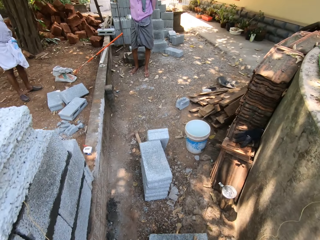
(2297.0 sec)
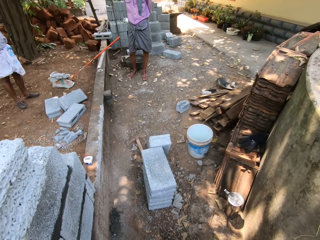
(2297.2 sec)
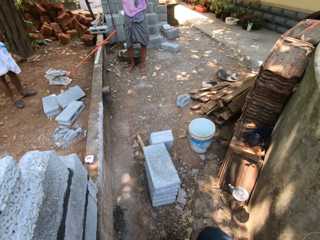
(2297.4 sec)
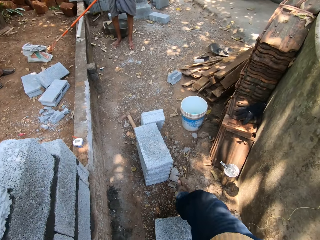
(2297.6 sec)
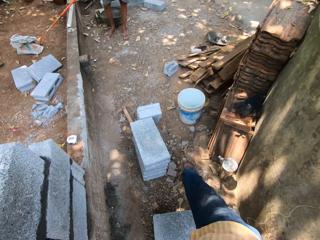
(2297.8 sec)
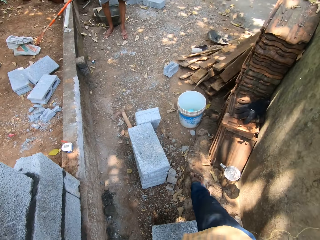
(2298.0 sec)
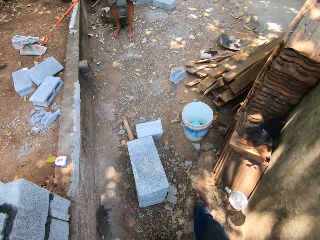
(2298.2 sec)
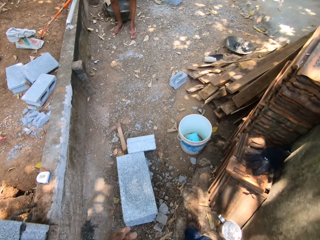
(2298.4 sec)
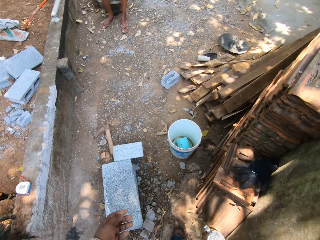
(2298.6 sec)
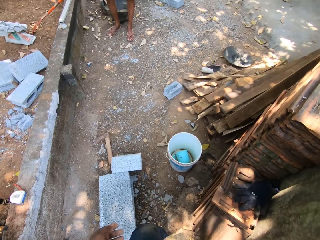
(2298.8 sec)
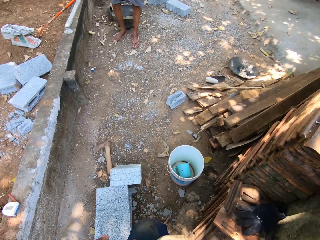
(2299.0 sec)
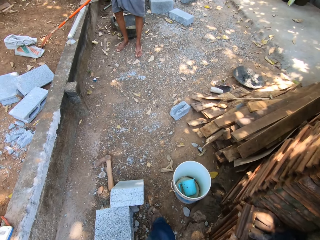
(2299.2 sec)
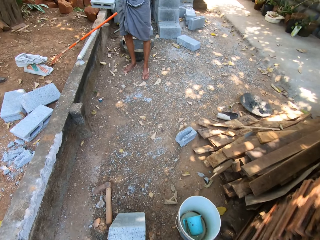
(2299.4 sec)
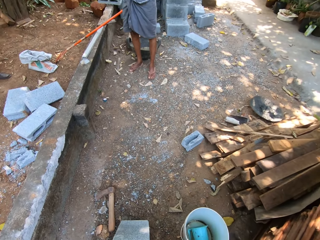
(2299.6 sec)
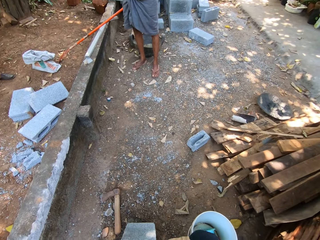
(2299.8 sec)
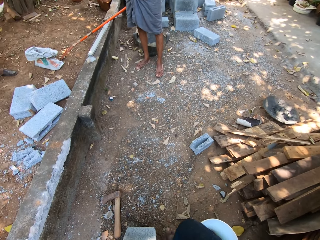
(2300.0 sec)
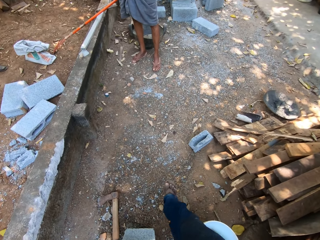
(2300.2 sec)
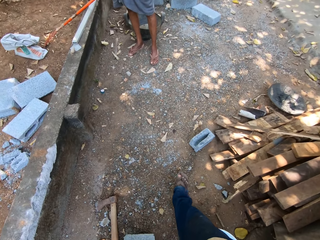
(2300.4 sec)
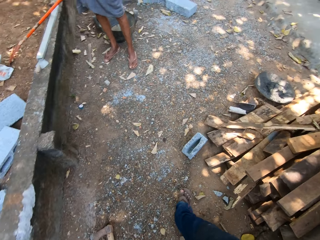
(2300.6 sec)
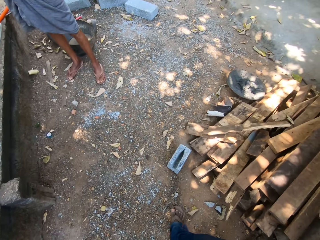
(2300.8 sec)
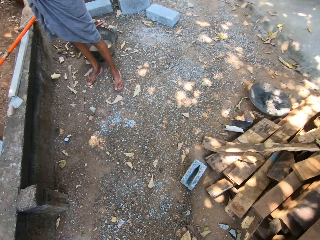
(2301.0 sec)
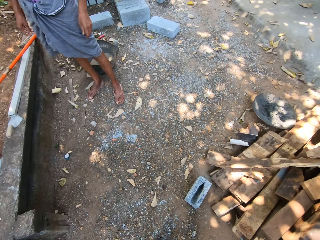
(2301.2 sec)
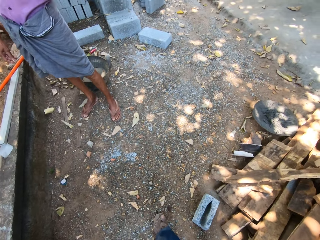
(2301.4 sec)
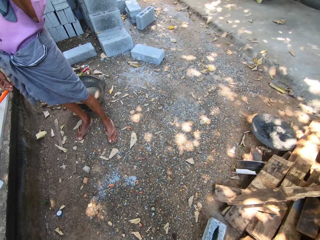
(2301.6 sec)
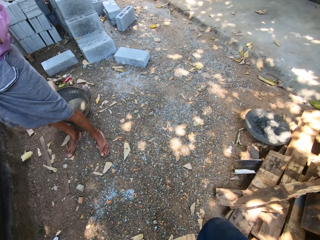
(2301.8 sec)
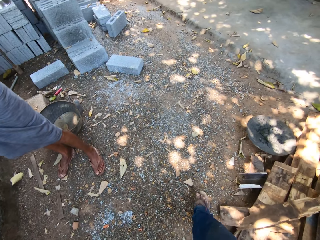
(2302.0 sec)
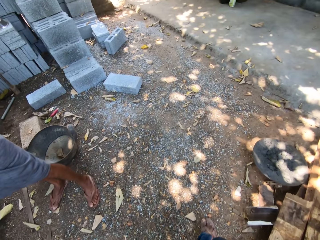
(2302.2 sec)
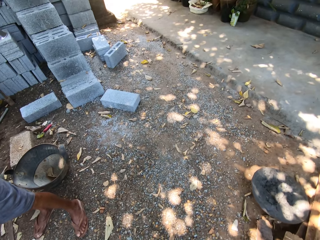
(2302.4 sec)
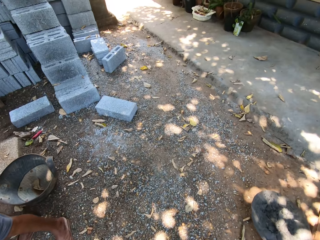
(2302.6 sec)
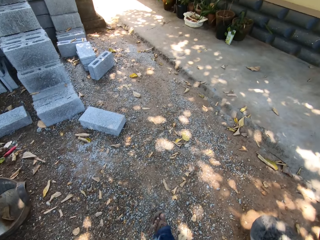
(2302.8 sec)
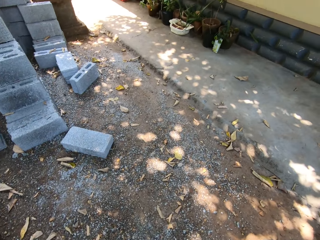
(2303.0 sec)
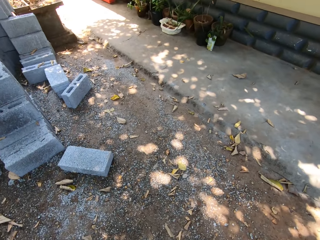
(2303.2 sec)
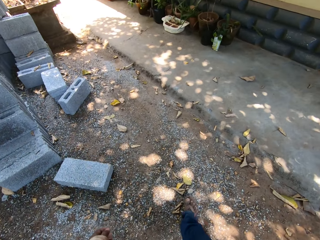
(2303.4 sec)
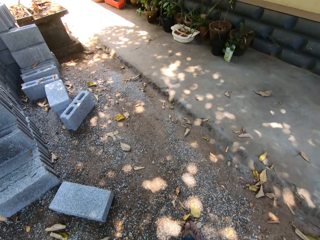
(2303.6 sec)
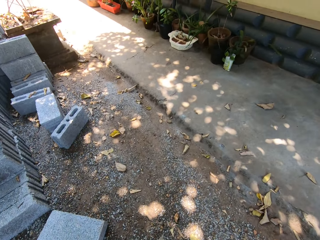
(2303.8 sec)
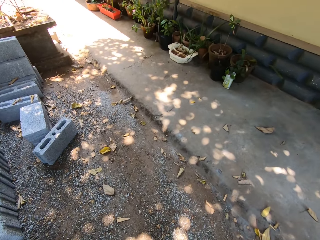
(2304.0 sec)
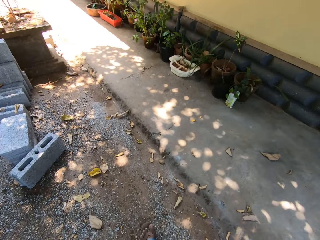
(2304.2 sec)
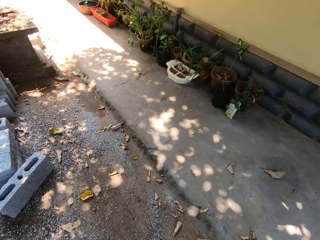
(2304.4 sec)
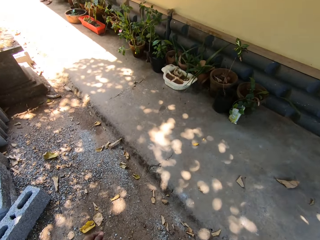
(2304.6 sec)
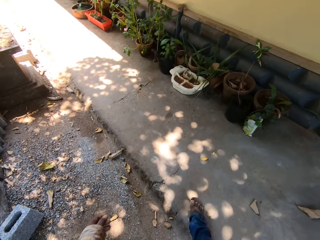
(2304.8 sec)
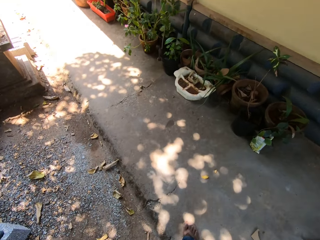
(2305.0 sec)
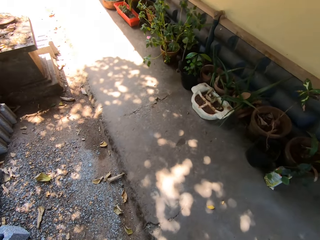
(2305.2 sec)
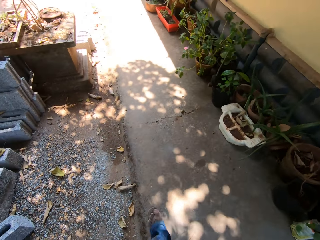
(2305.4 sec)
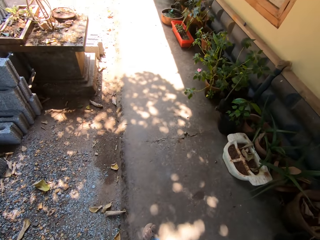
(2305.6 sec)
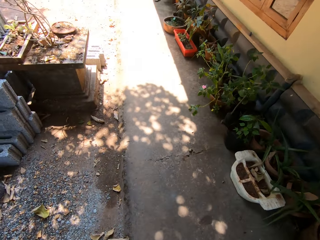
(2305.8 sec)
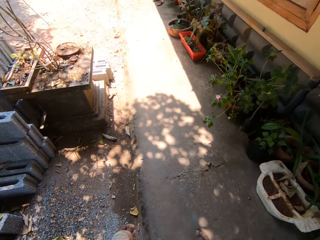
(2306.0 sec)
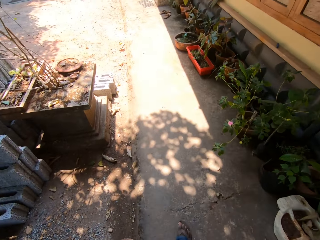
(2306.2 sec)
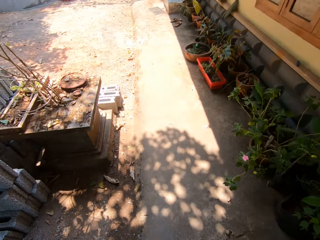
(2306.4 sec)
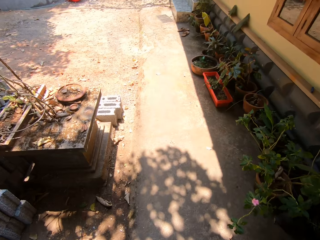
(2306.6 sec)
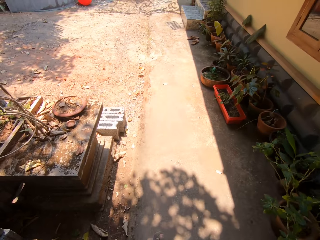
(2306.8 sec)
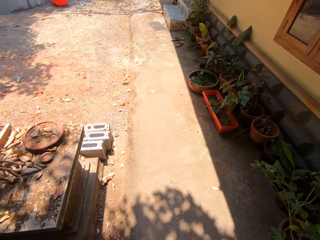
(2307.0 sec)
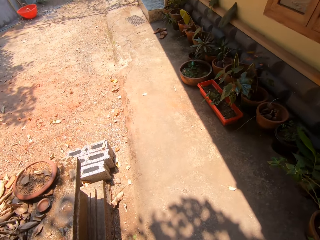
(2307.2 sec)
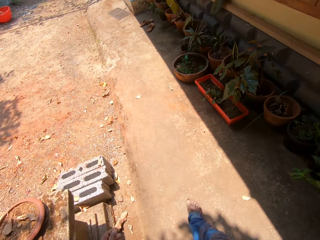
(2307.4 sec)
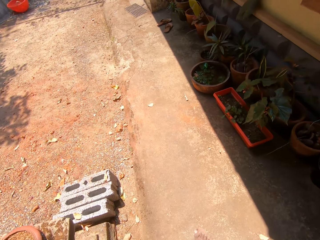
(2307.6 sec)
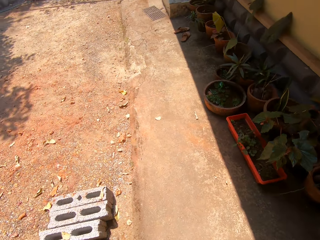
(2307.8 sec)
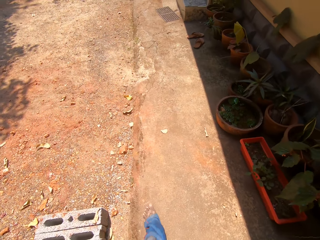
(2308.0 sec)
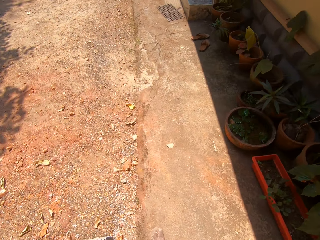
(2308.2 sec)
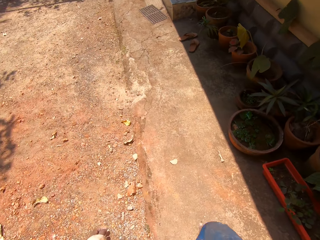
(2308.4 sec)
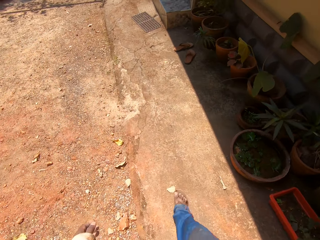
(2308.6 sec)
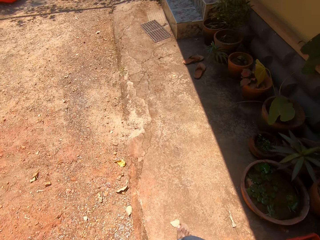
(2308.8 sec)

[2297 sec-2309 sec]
The camera wearer walks at the construction site.

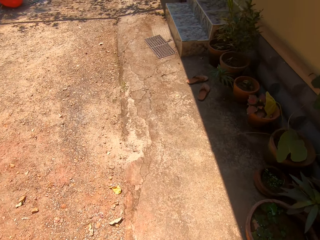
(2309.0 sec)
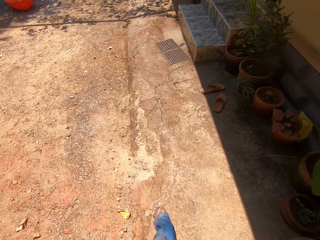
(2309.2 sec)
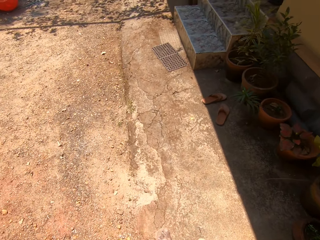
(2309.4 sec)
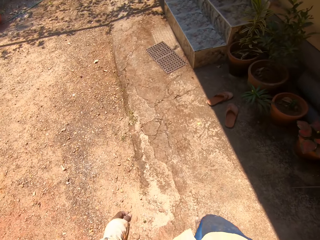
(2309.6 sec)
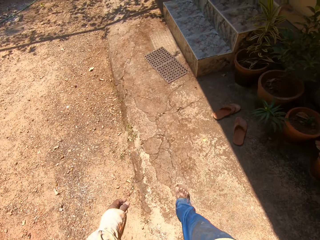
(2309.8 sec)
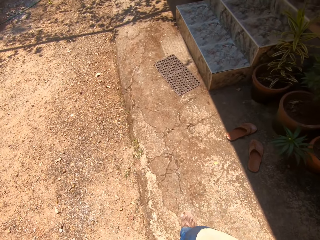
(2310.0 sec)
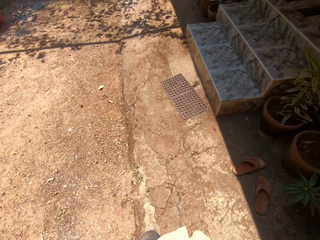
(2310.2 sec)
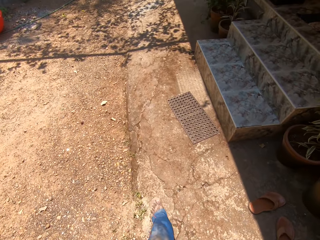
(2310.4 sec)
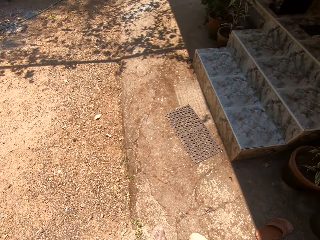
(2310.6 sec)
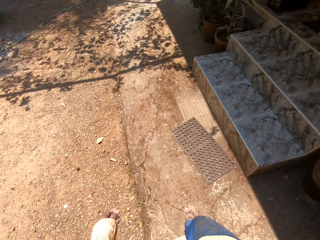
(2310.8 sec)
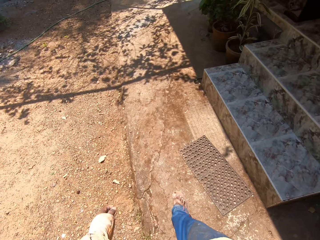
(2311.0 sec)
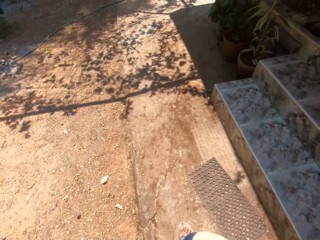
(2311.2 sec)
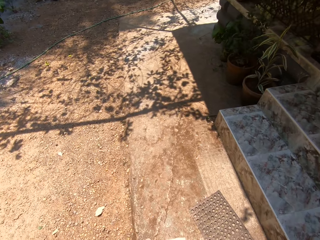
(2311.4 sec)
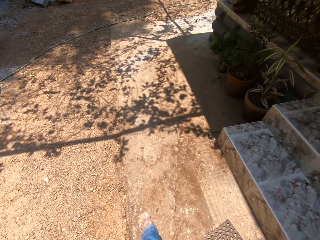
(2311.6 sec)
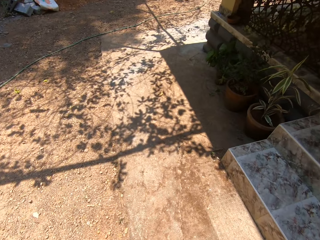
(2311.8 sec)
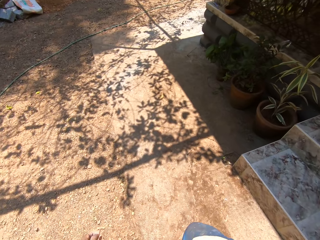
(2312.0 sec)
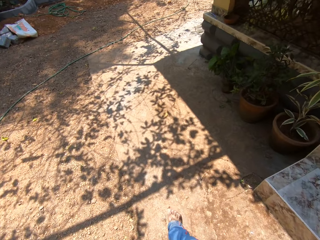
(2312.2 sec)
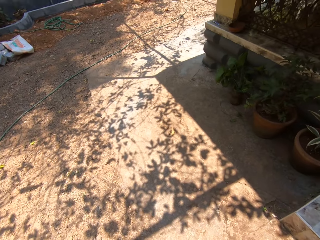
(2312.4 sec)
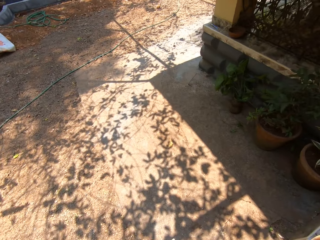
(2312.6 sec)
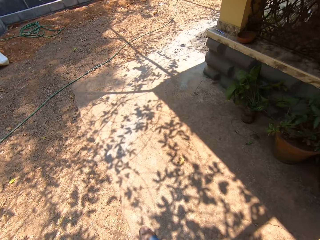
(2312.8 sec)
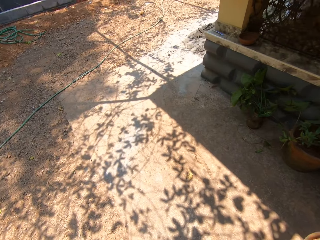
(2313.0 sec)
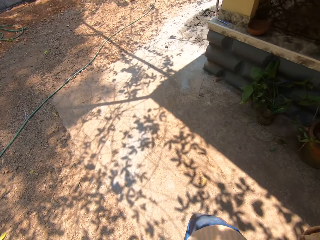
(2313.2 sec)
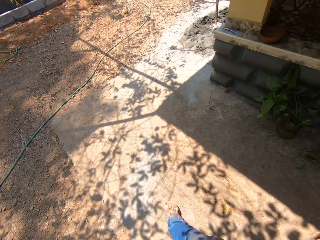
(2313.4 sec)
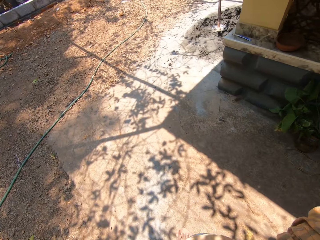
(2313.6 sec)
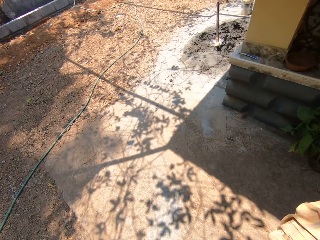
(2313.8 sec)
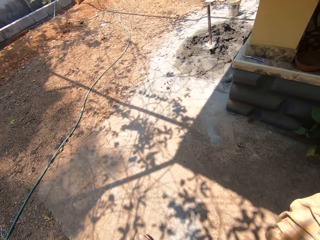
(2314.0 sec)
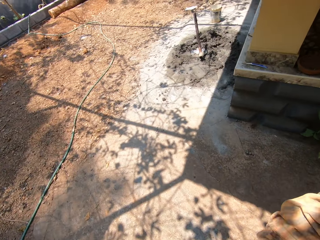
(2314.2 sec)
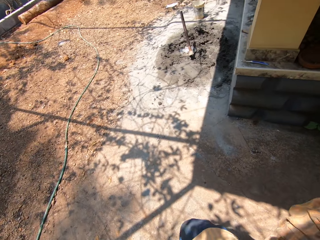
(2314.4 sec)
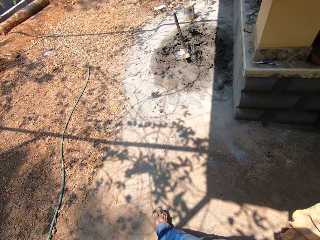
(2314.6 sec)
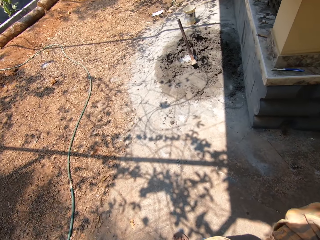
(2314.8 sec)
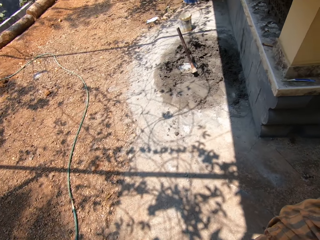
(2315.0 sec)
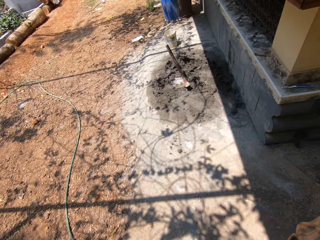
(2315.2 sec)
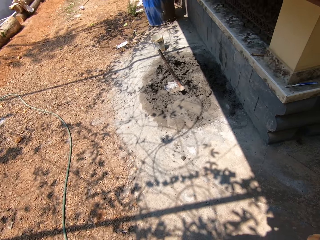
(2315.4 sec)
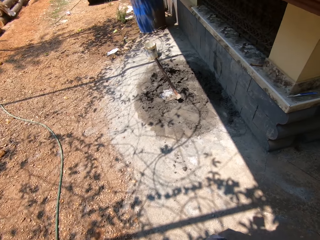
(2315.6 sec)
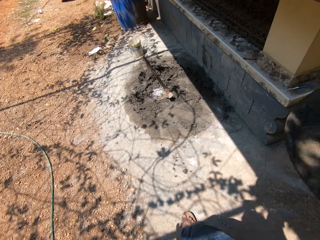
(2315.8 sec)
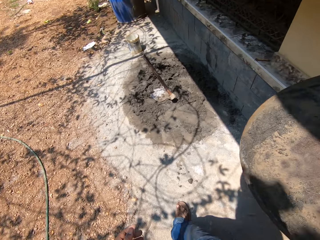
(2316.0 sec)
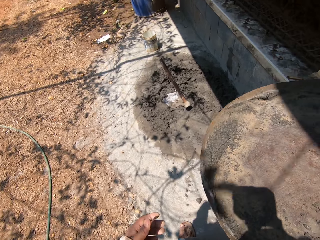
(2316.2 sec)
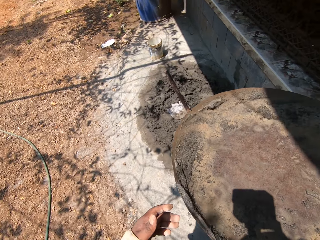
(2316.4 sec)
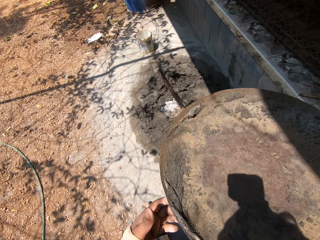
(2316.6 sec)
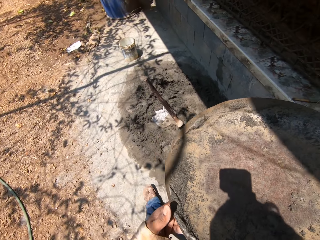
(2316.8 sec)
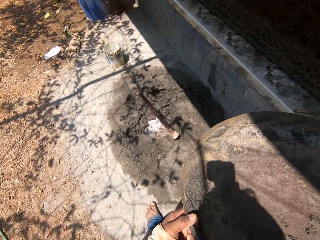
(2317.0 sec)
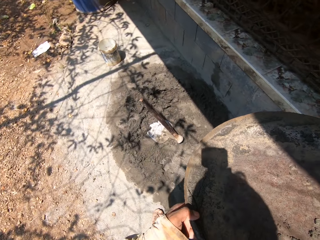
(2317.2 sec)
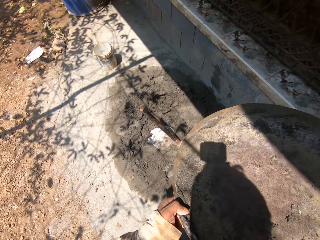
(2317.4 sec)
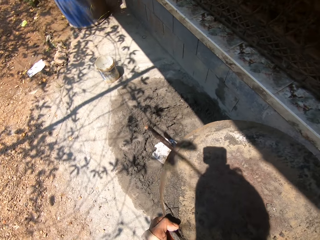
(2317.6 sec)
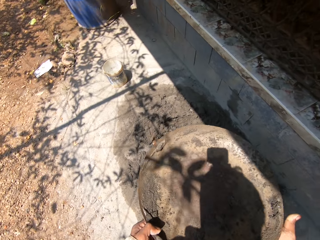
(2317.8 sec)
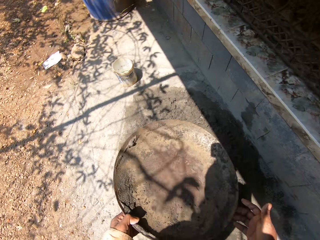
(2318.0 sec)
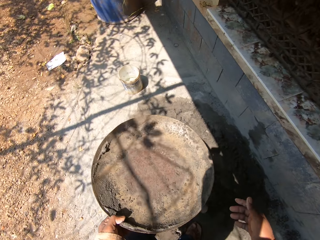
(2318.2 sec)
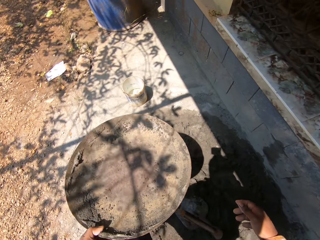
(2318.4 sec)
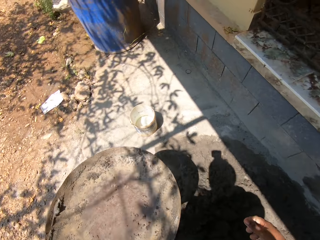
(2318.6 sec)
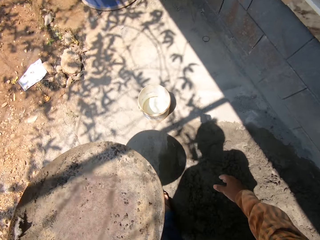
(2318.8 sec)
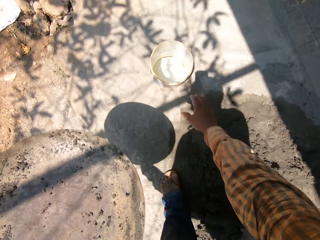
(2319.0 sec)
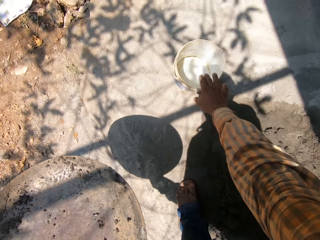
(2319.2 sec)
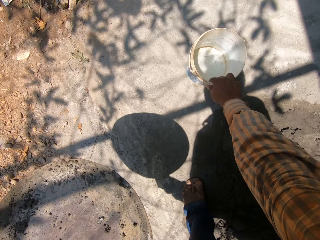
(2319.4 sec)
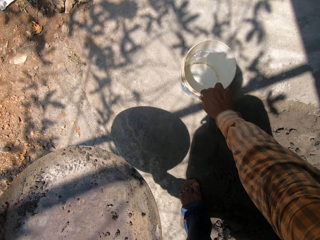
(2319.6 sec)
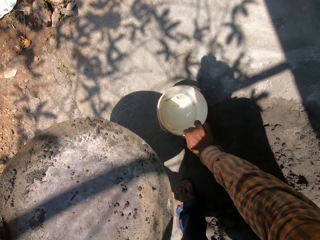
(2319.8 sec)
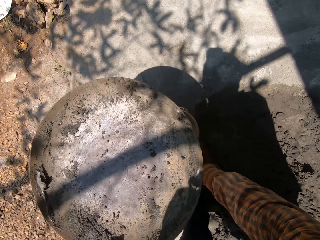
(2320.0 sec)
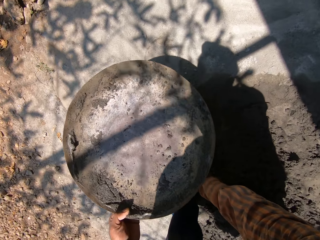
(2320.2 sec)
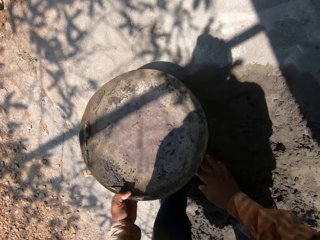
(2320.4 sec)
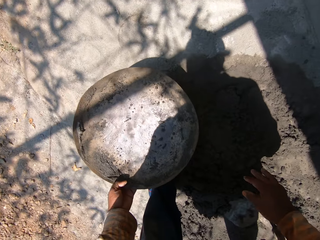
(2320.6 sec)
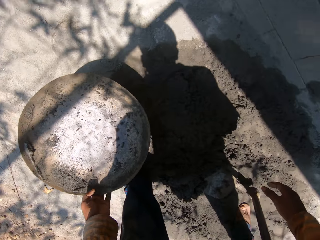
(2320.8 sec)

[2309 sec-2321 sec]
The camera wearer passes the pan or metal basin from his right hand to his left hand. He moves a bucket on the ground with his right hand. He places the metal basin on the bucket.
